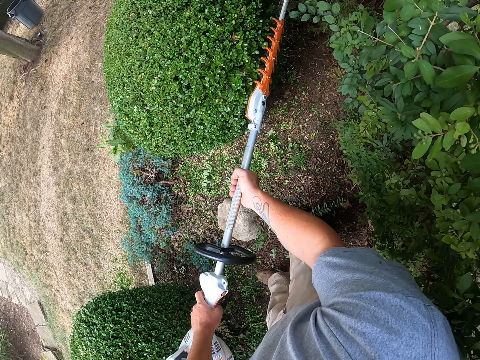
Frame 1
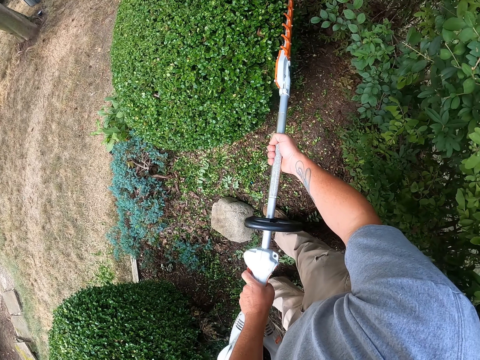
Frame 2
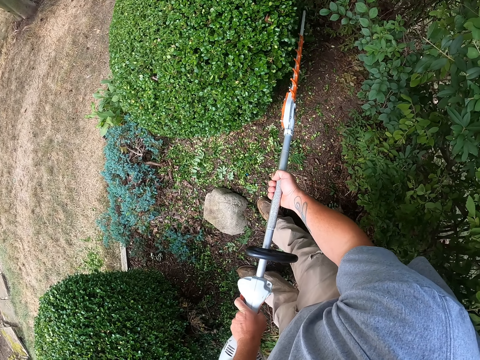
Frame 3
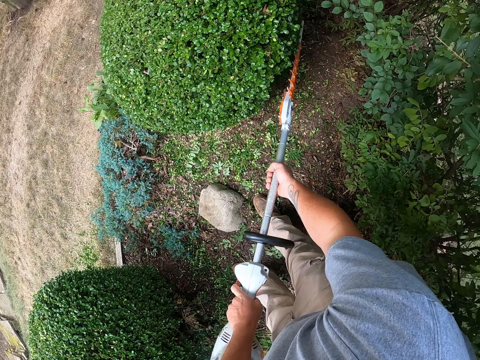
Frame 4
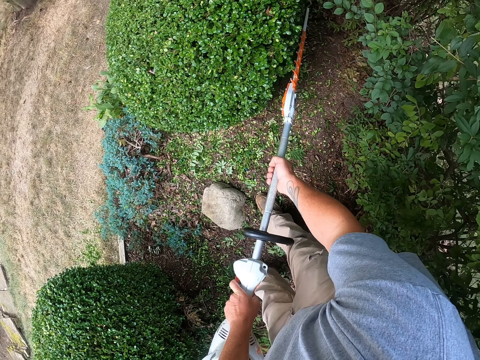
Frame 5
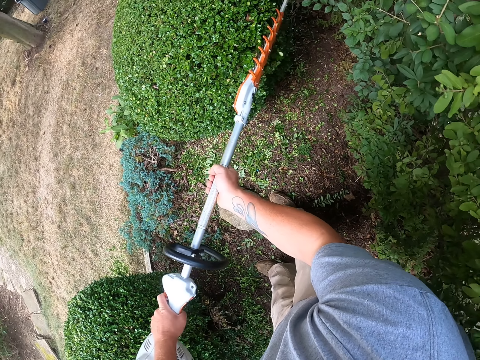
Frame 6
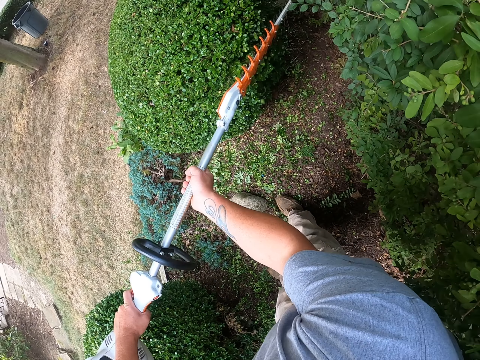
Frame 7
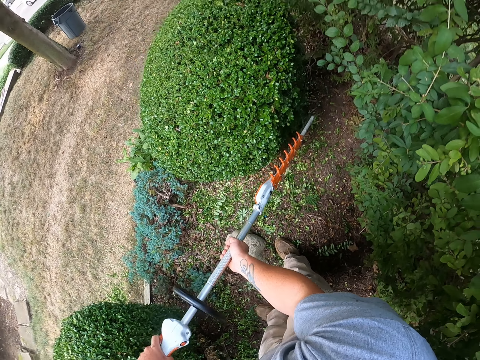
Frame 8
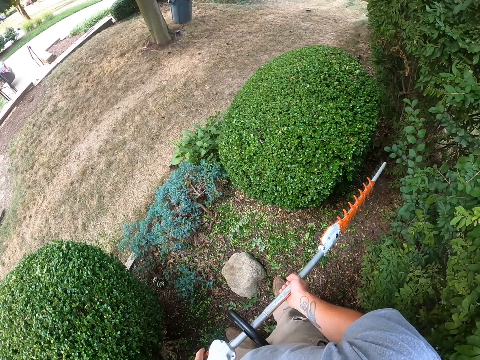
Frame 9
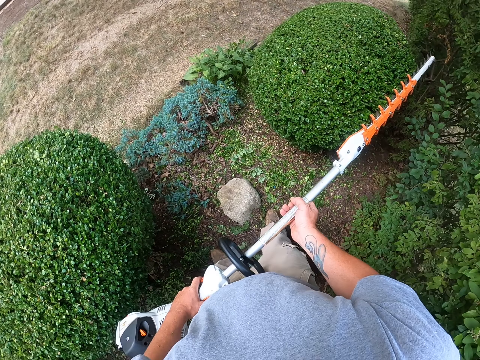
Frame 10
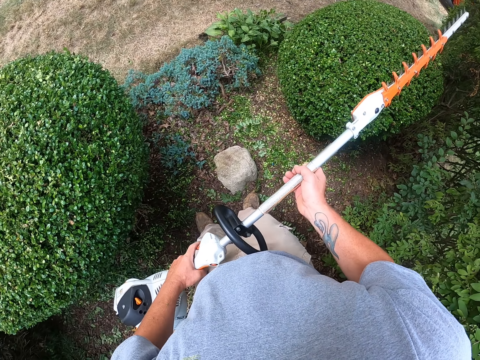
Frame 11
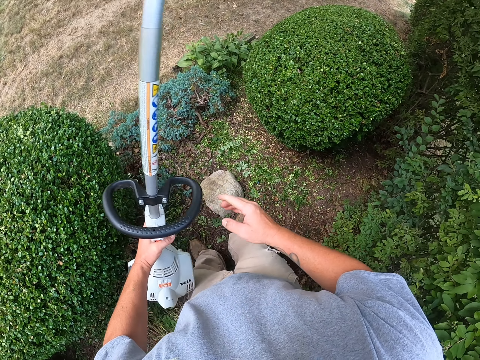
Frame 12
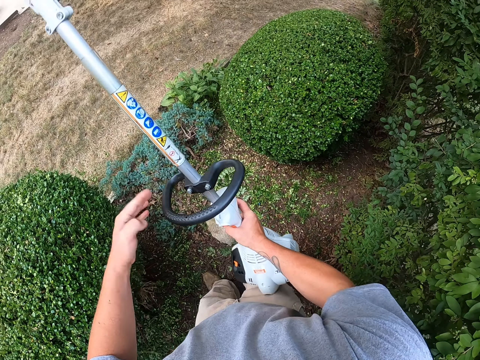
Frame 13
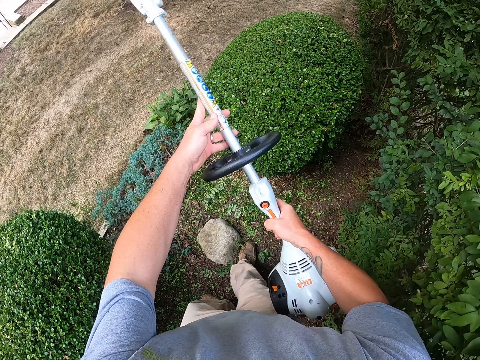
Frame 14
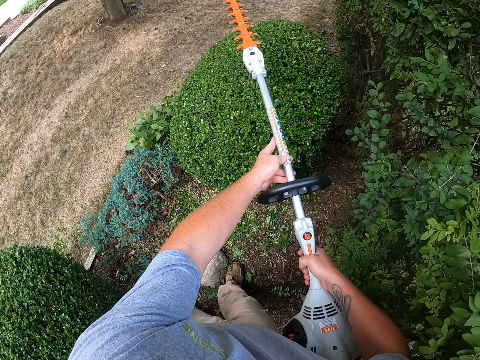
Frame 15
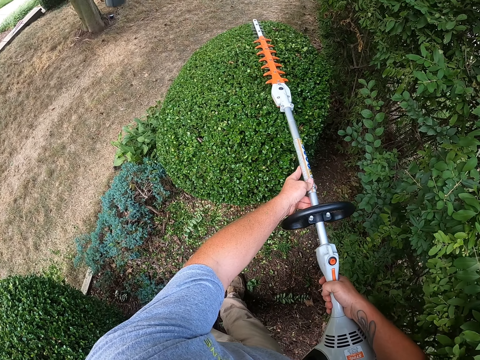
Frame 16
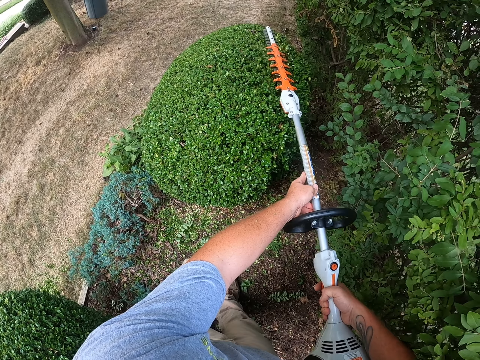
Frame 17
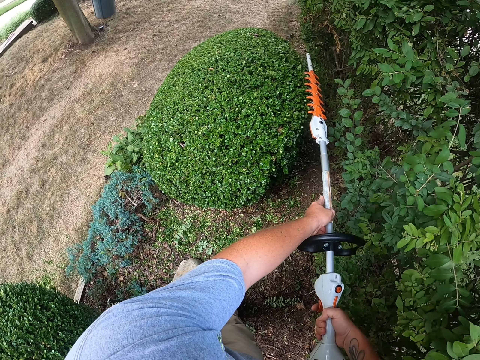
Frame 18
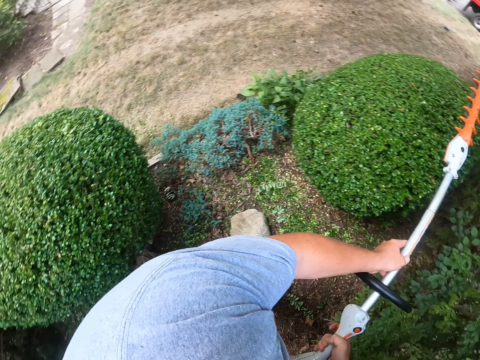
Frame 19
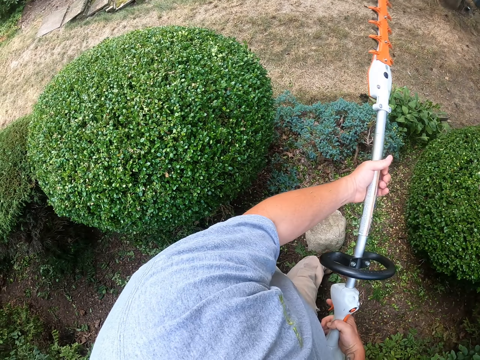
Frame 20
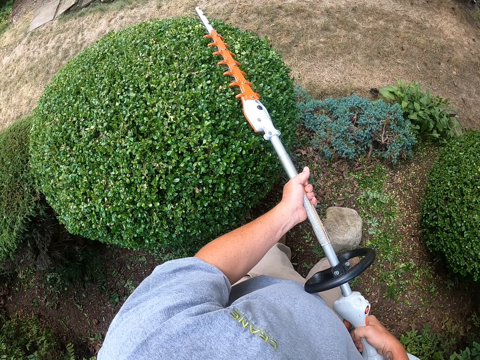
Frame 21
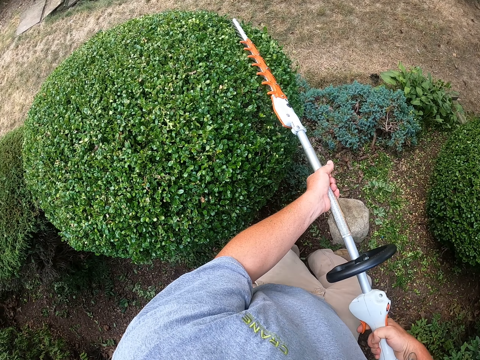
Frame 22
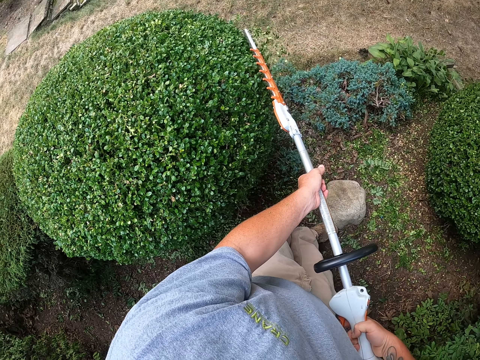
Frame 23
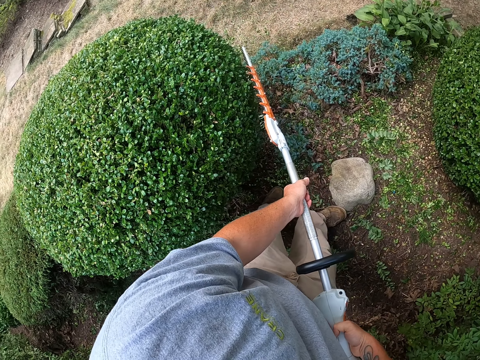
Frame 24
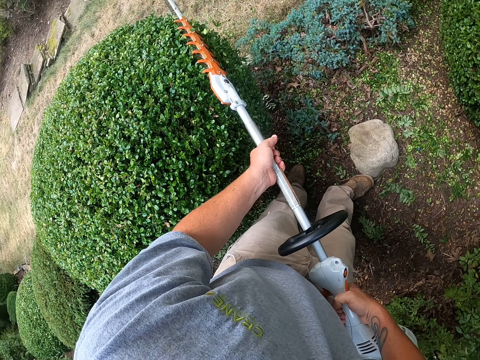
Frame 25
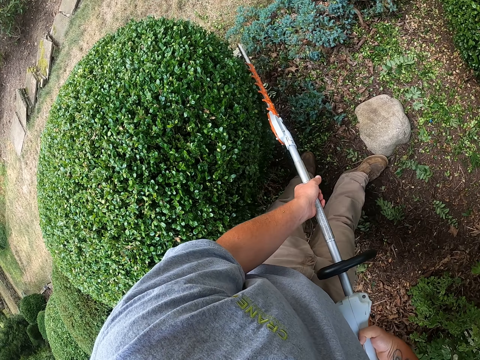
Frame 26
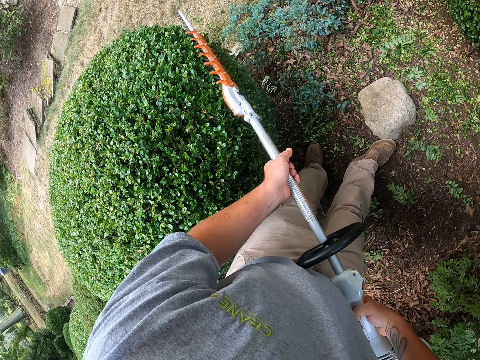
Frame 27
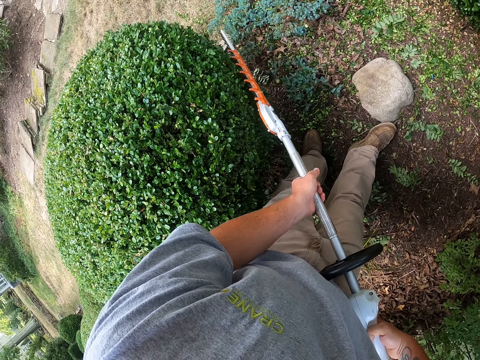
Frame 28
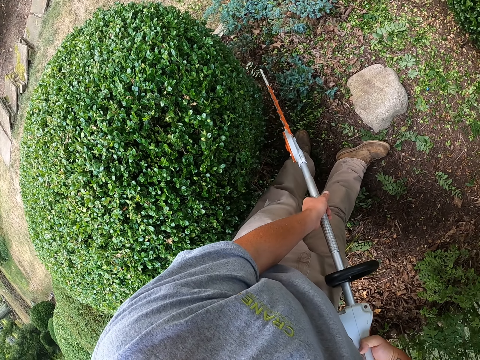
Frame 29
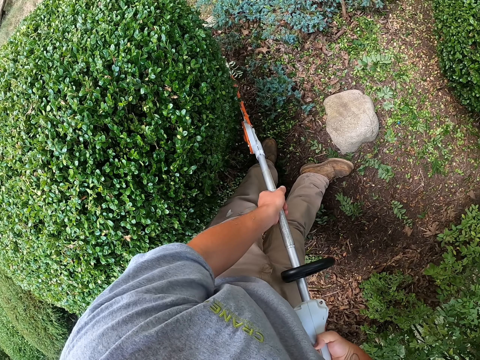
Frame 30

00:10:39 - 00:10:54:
The camera wearer turns something. They trim a garden tree with something. They move a camera.

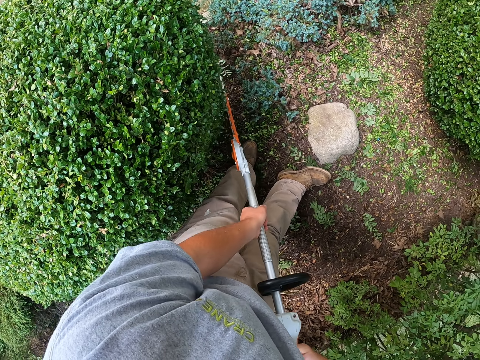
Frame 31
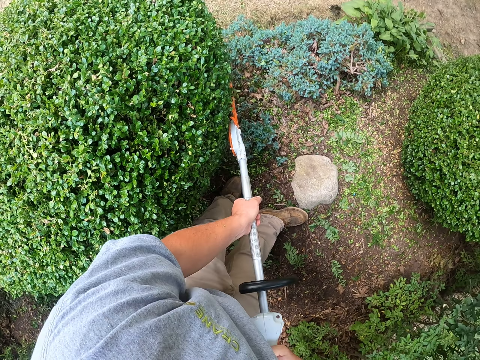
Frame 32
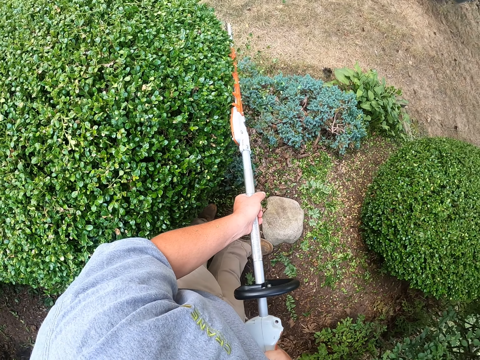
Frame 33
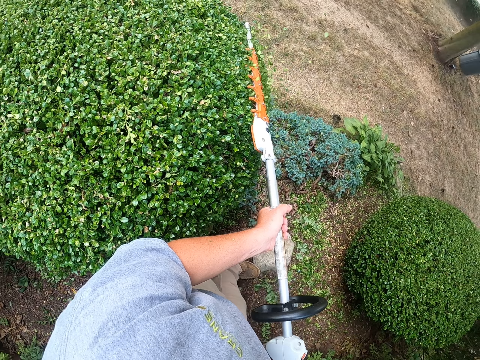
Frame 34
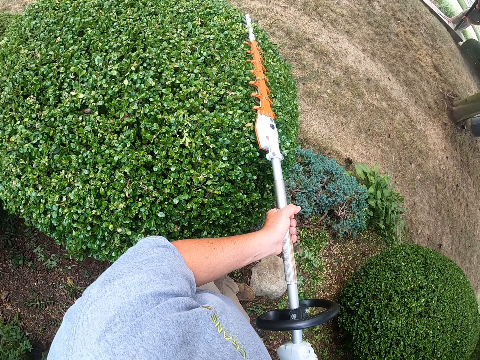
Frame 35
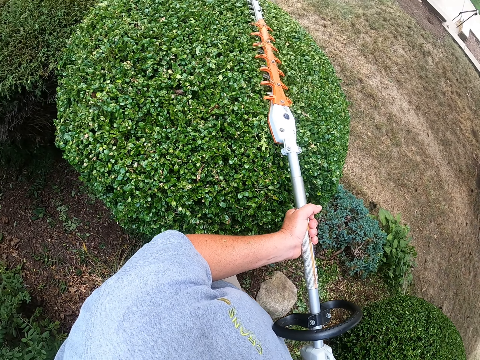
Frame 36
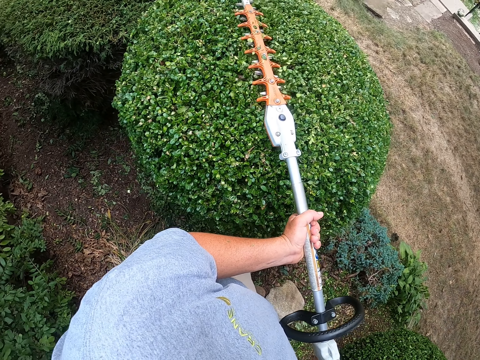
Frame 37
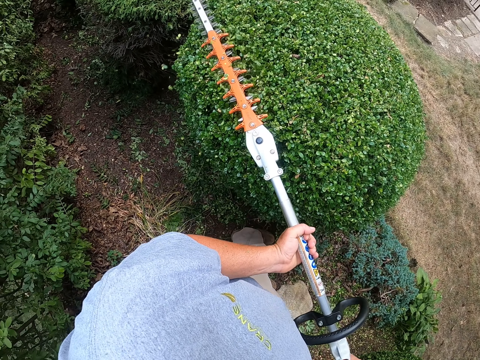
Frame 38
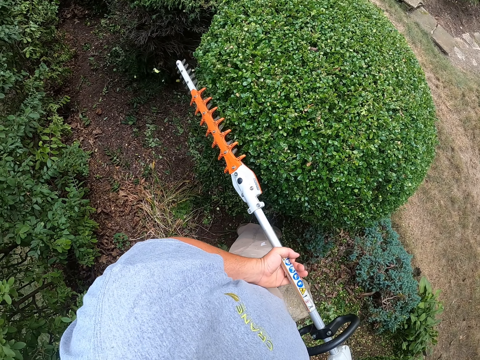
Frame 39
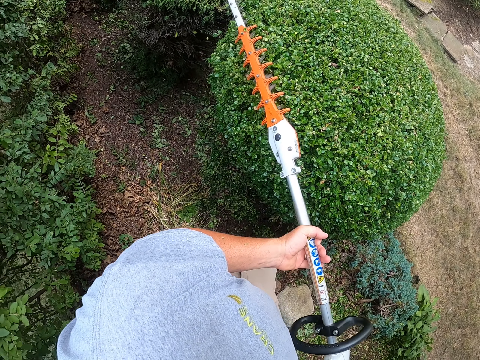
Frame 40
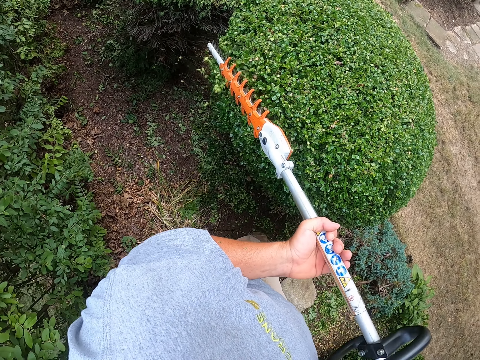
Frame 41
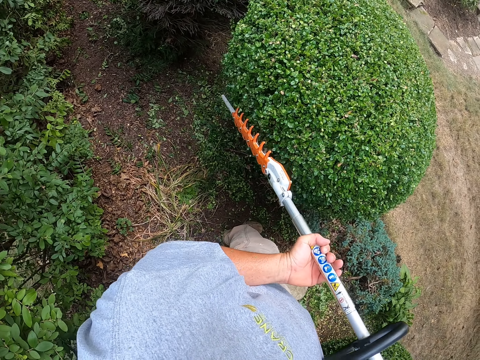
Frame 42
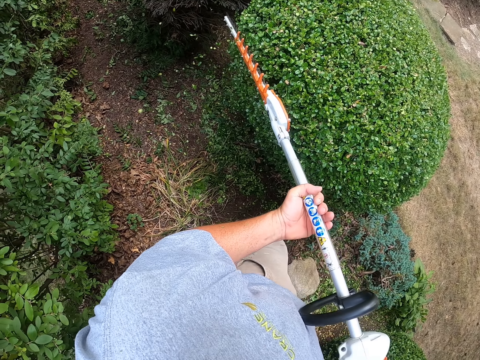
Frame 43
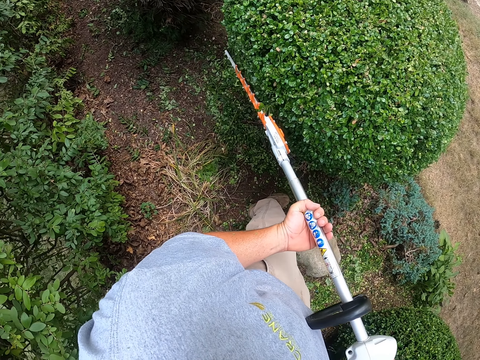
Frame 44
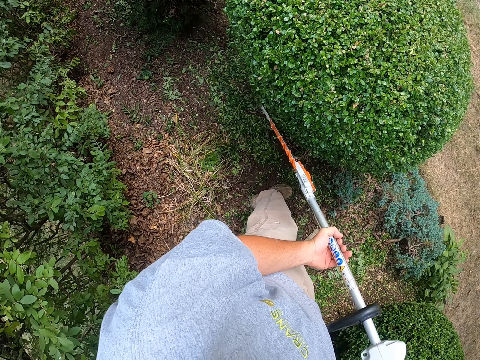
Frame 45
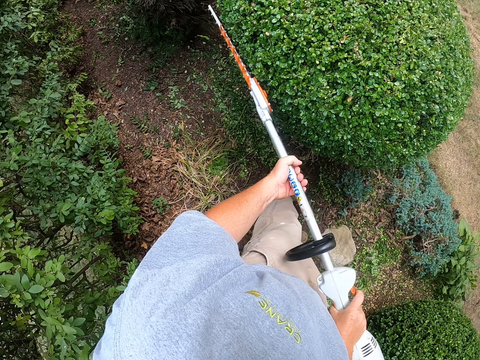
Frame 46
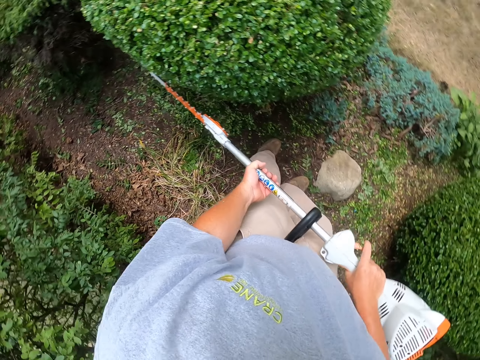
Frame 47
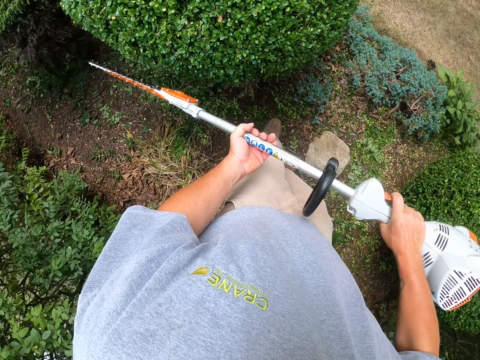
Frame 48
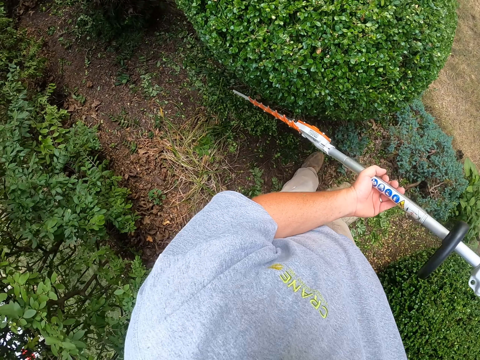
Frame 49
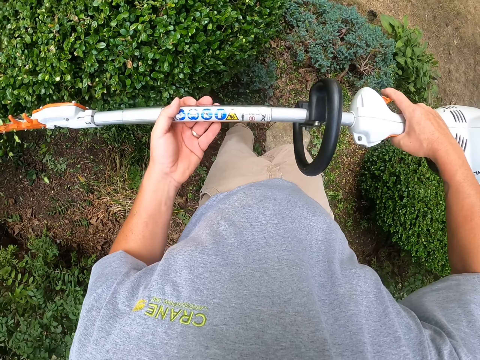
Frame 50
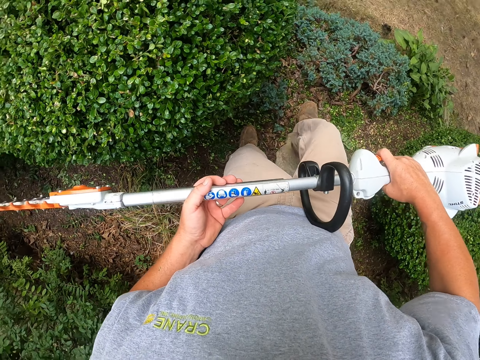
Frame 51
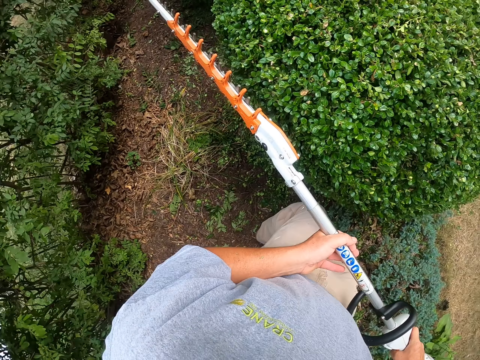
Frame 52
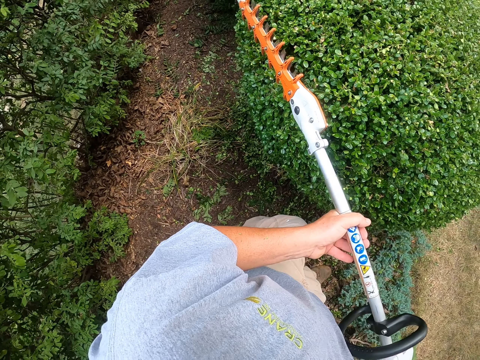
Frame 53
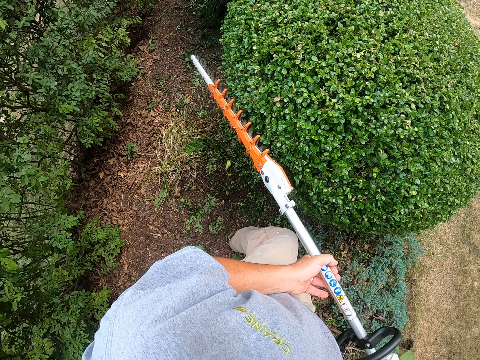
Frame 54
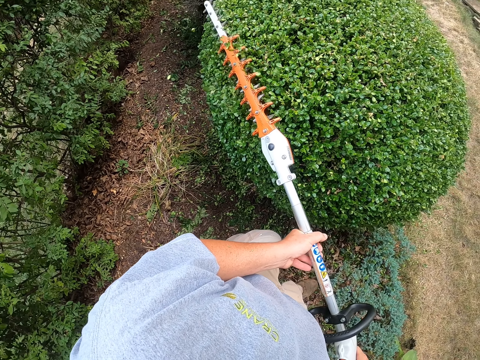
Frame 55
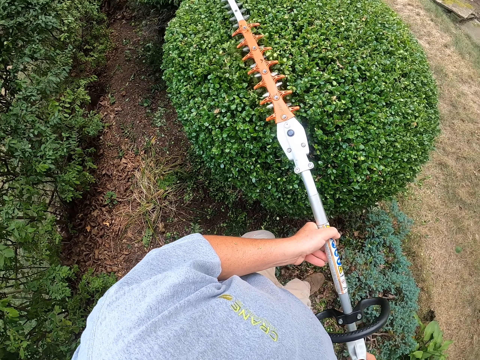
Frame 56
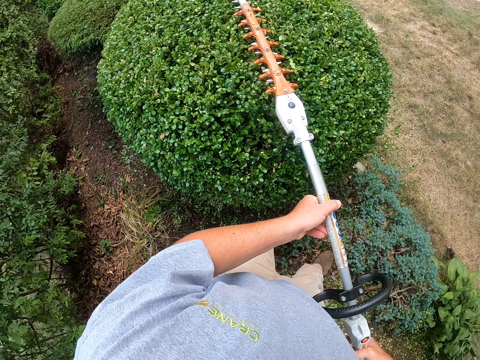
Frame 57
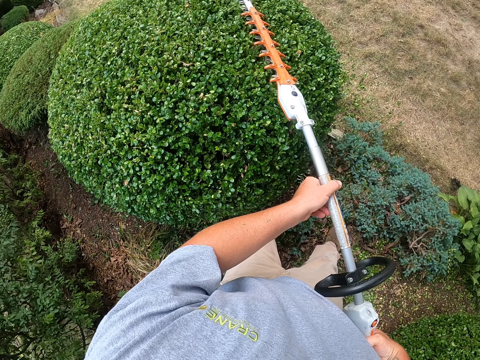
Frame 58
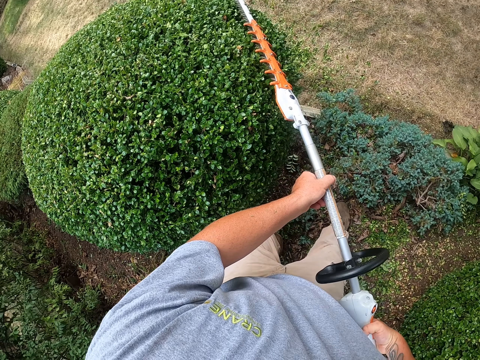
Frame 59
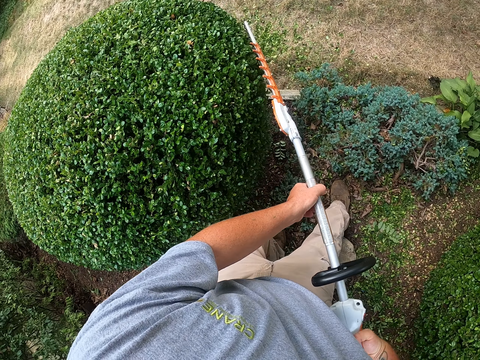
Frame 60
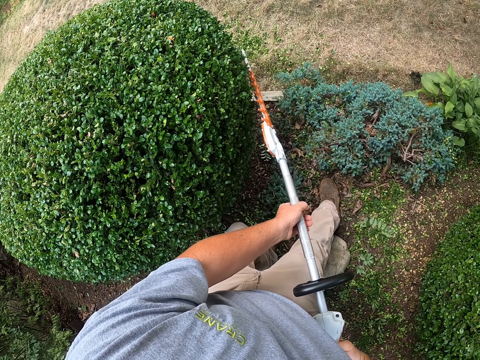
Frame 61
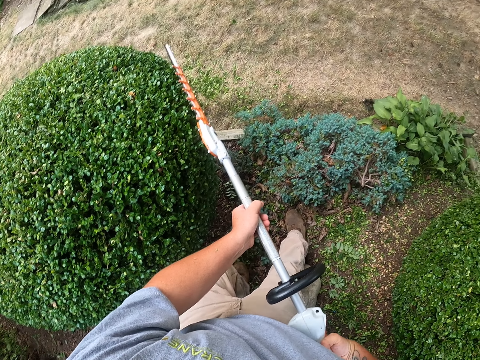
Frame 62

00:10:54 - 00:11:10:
The camera wearer walks around the compound. They trim a garden tree with something.
